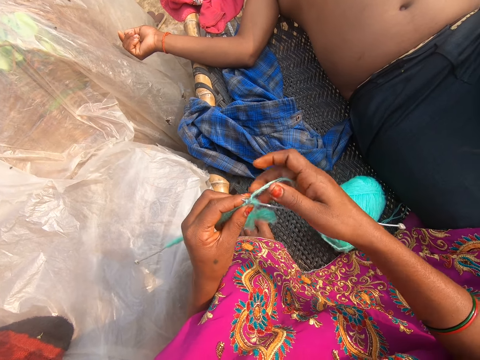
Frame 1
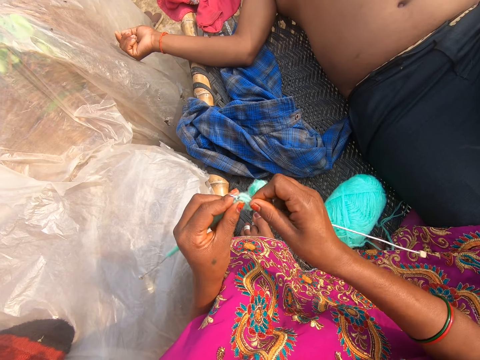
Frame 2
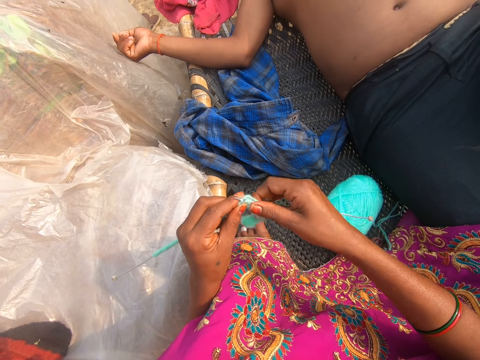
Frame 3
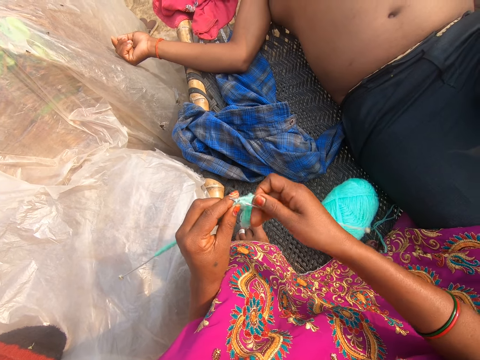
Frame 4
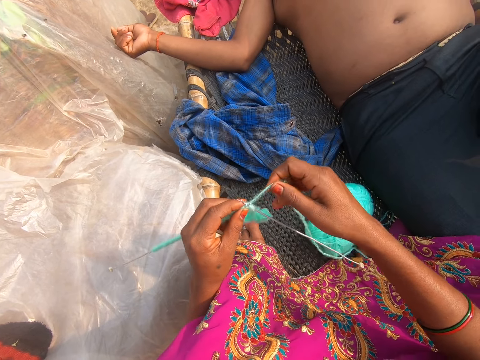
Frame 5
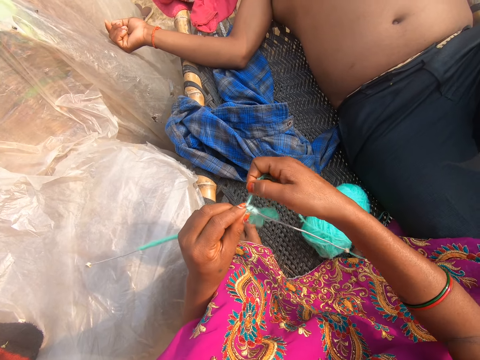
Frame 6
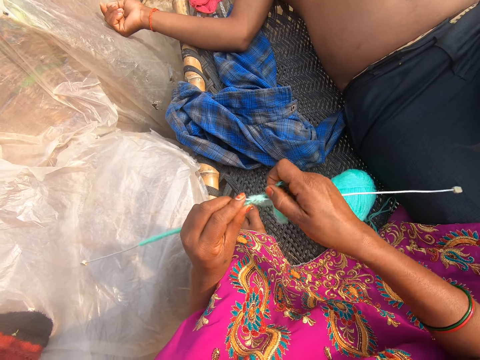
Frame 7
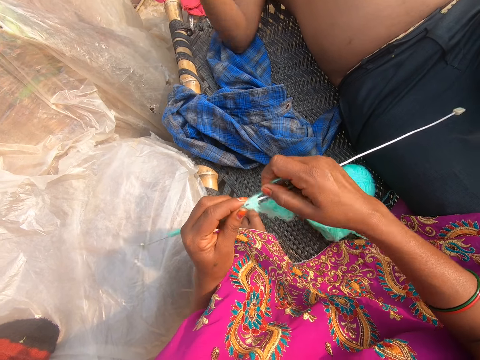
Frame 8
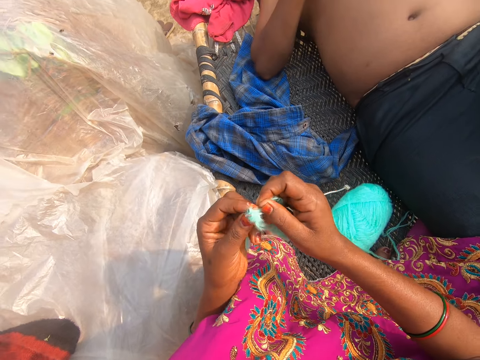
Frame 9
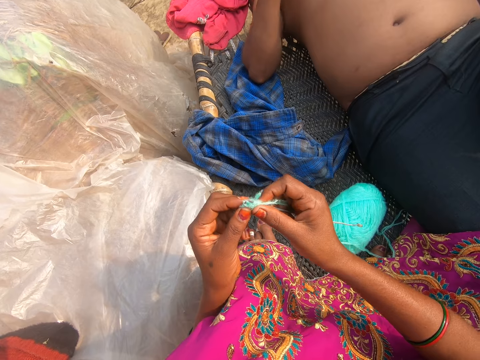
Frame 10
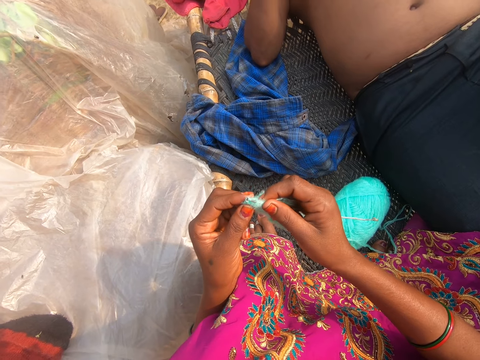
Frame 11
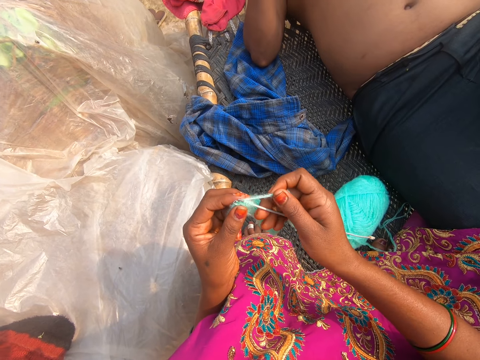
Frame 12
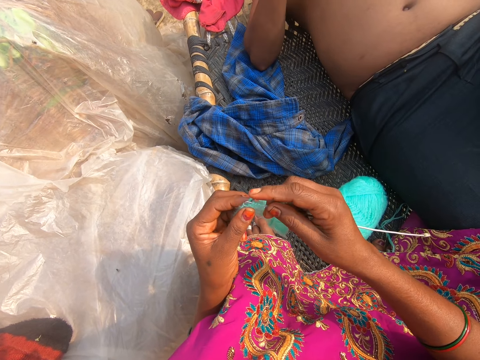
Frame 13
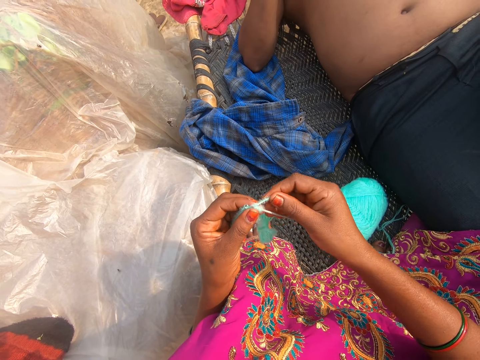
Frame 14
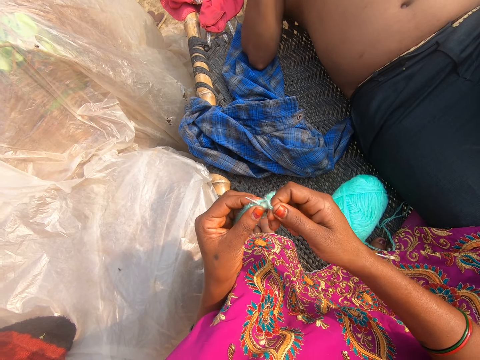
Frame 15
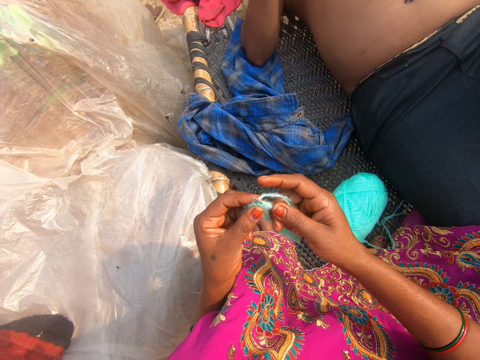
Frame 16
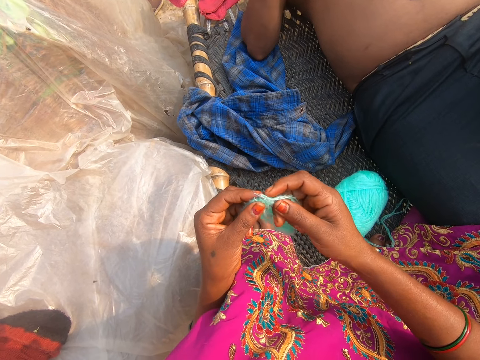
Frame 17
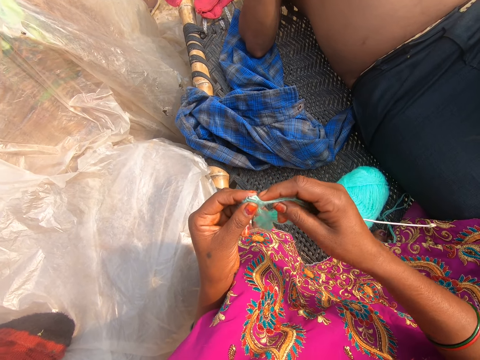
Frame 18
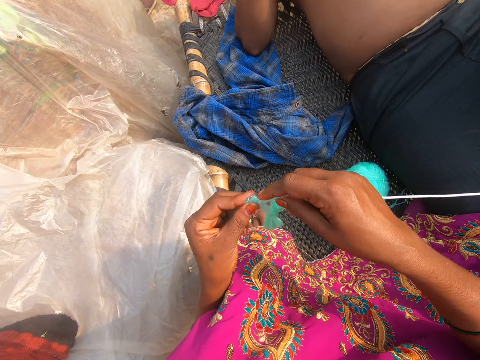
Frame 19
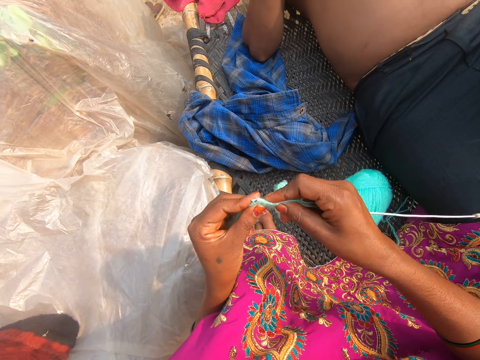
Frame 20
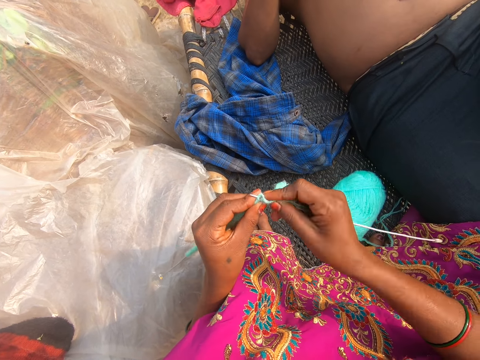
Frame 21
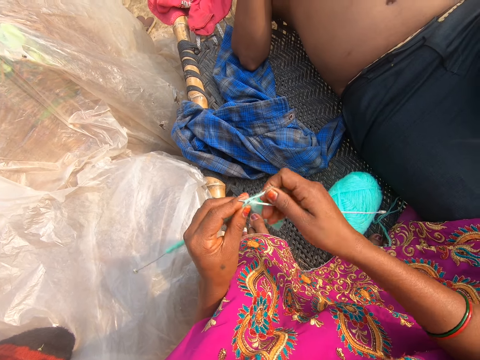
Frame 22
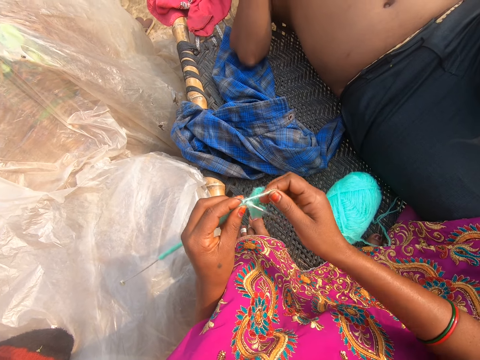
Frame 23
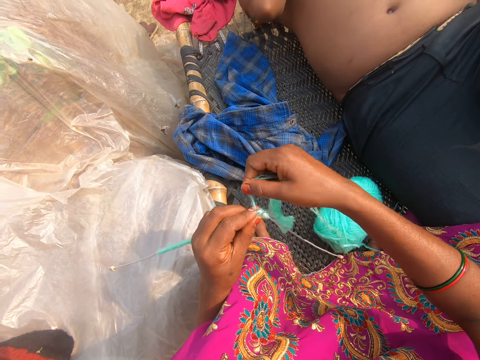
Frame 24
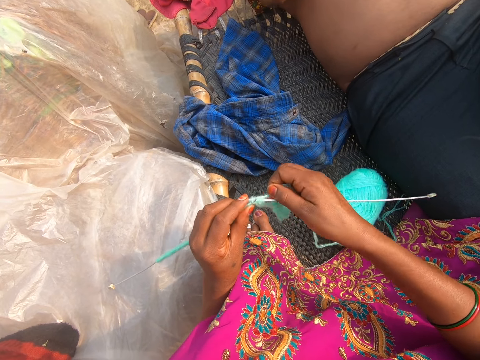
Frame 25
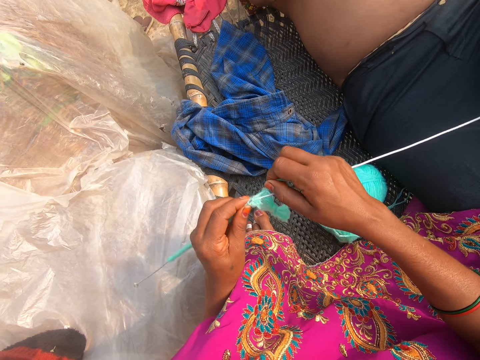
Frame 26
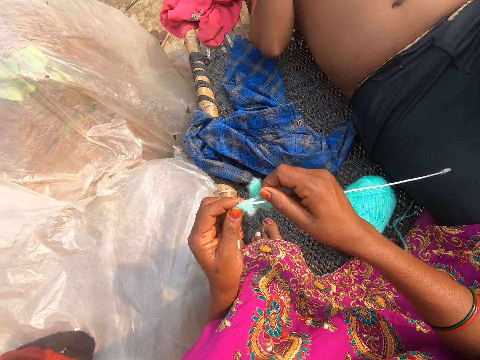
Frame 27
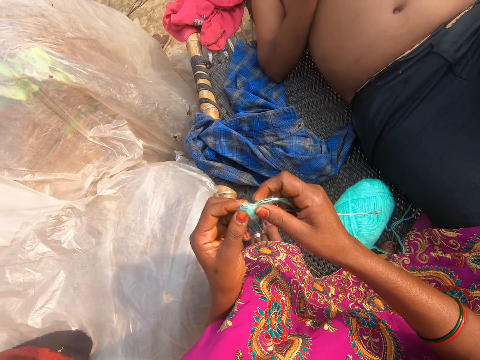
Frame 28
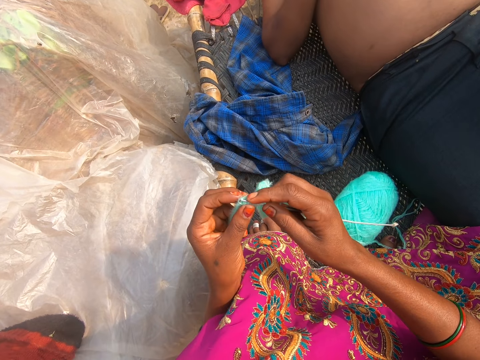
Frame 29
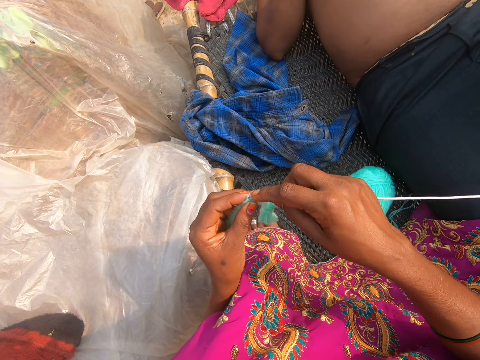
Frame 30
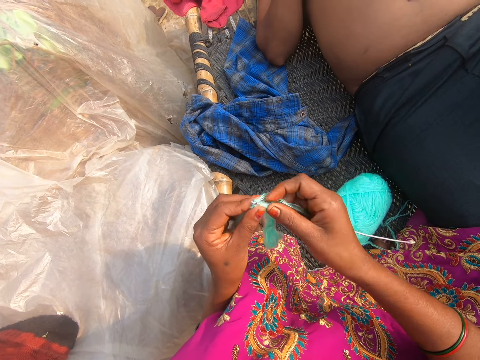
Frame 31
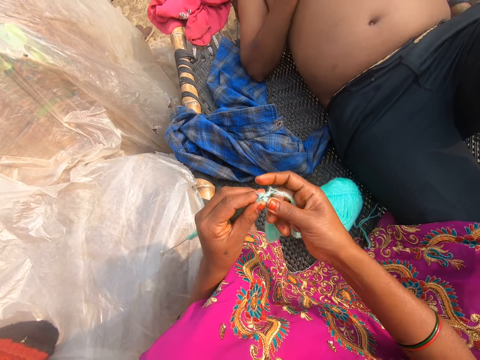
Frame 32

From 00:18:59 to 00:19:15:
The camera wearer knits. They converse with a person. The person converses with the camera wearer. The camera wearer knits. They converse with the person.

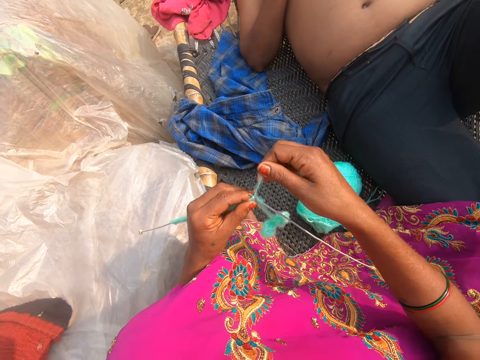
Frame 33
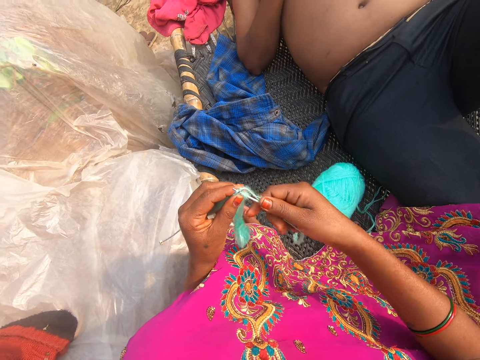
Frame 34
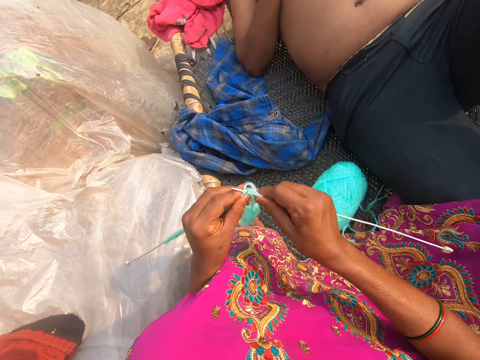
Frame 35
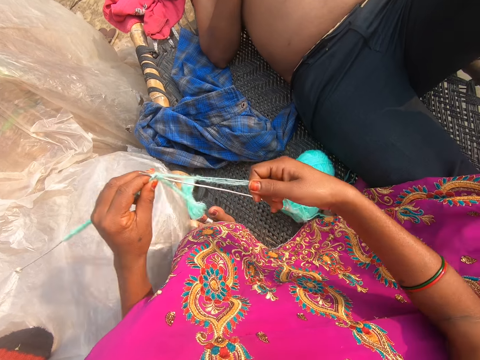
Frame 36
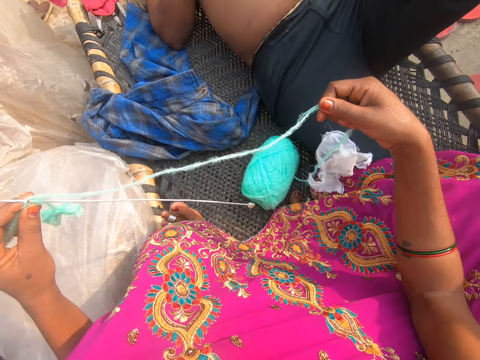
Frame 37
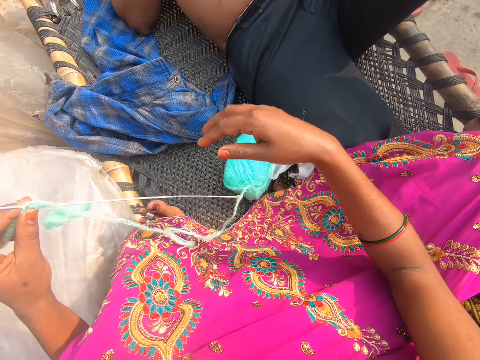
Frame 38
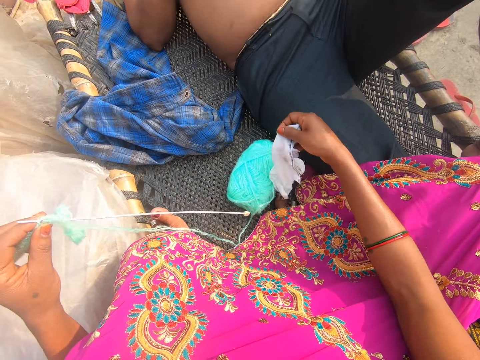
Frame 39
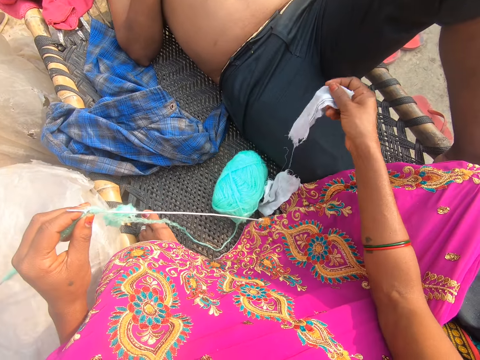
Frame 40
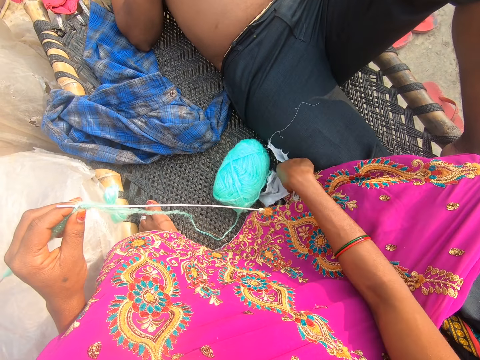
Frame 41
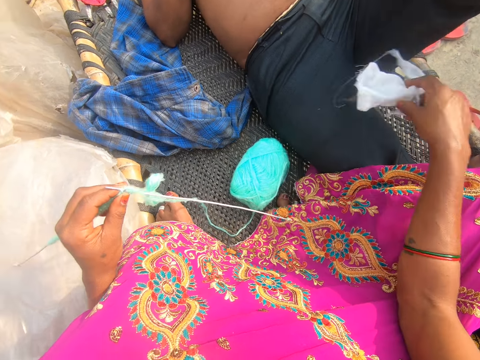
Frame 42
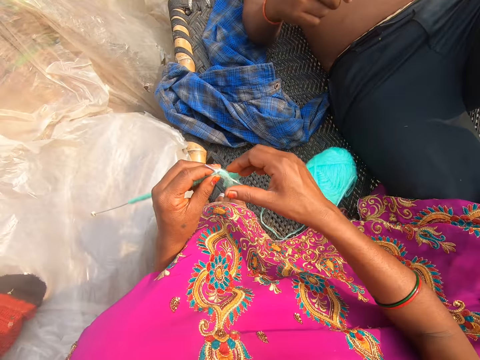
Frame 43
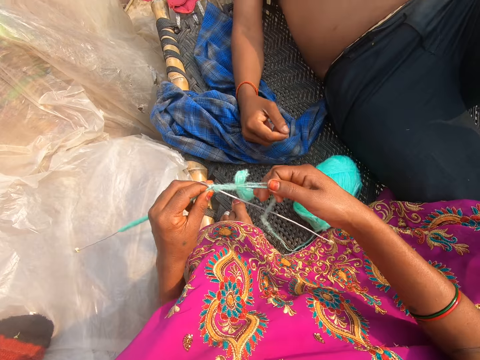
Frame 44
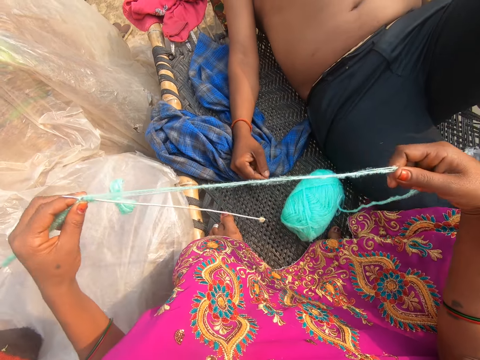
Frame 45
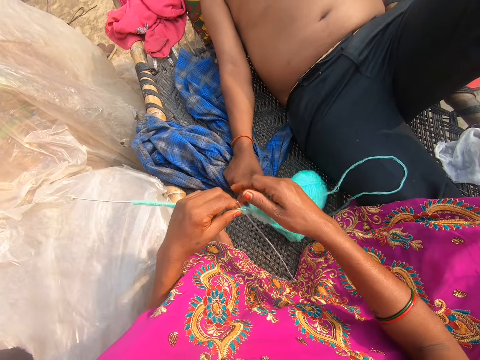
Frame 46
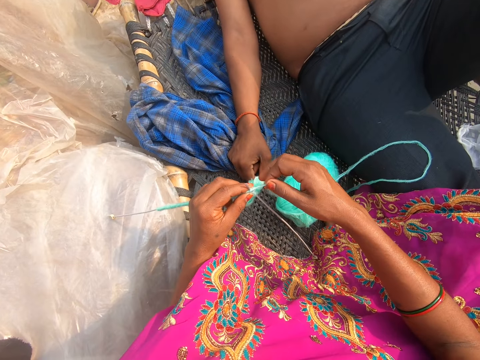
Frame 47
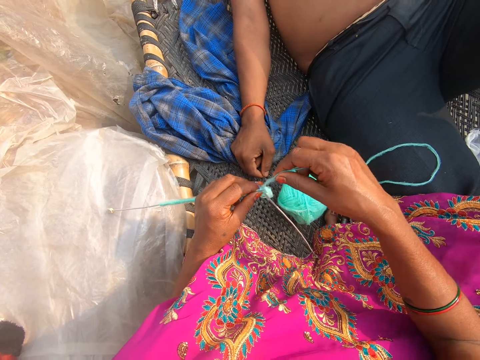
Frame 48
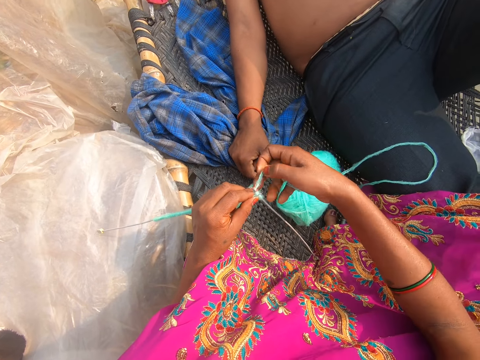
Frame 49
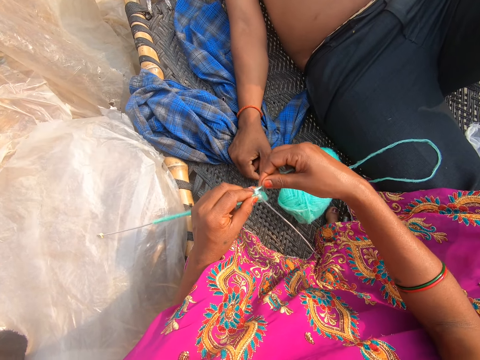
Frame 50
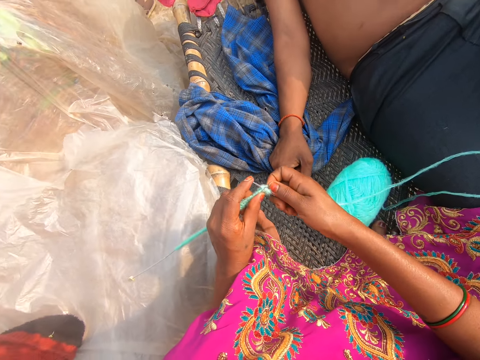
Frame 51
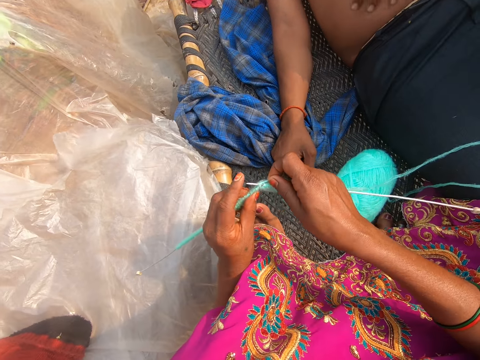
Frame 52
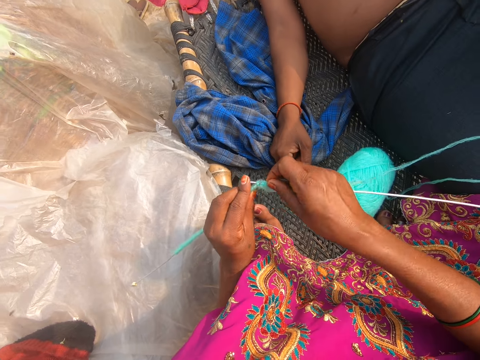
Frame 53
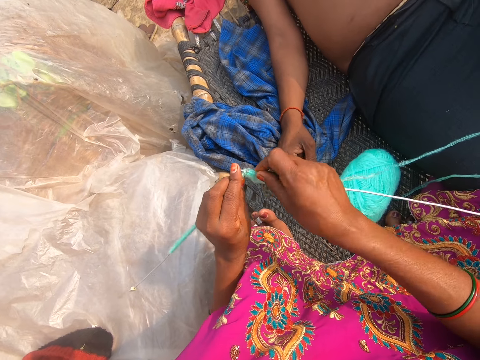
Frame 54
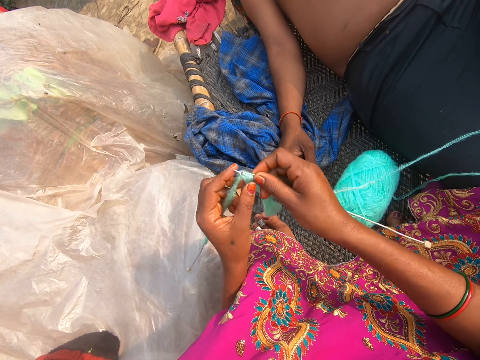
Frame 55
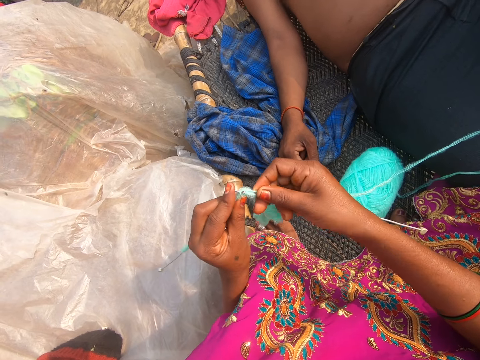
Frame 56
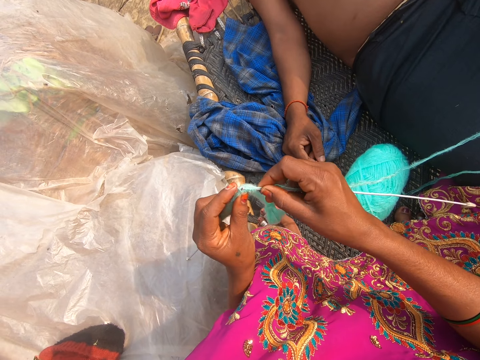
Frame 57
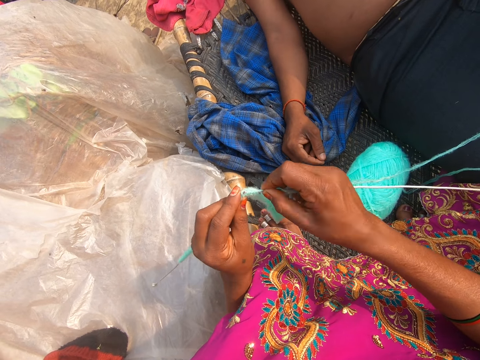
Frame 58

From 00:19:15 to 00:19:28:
The camera wearer knits. A person converses with the camera wearer. The camera wearer pulls the thread. They converse with the person. They converse. They pick up pieces of clothes and throw the pieces of clothes away. They pull the thread. They knit. They converse with the person.
